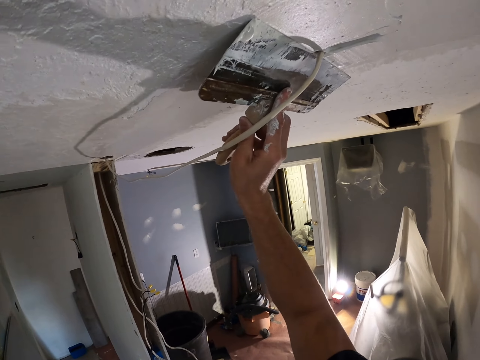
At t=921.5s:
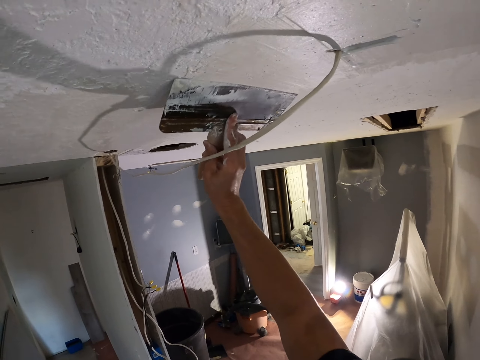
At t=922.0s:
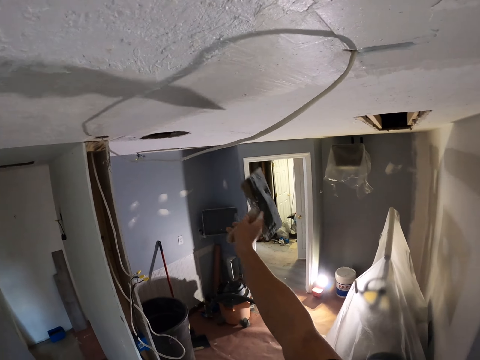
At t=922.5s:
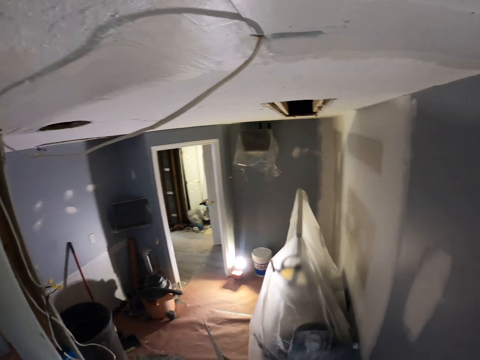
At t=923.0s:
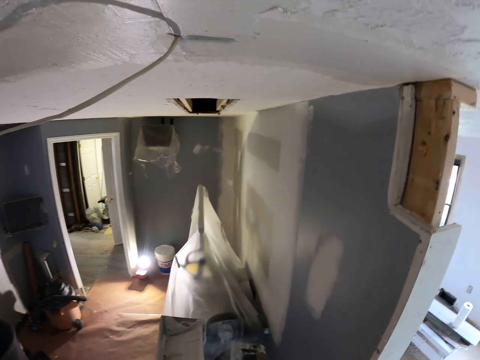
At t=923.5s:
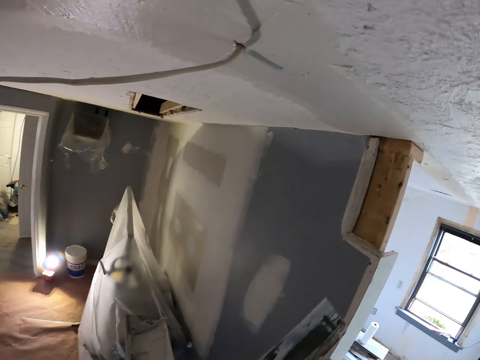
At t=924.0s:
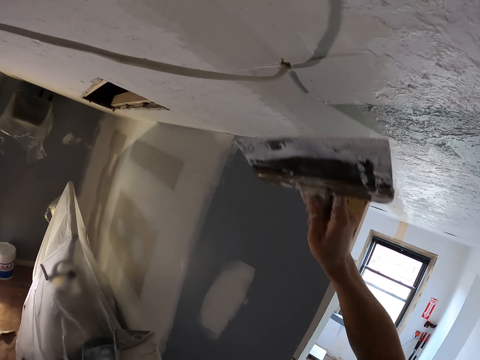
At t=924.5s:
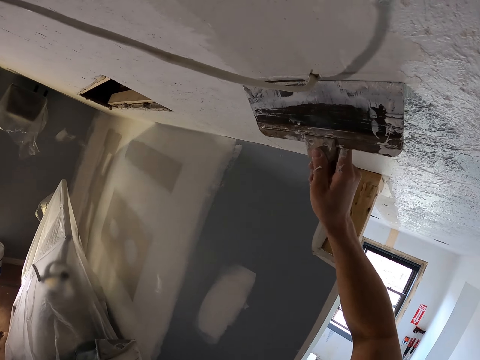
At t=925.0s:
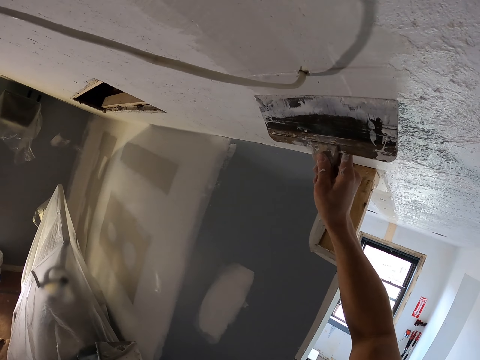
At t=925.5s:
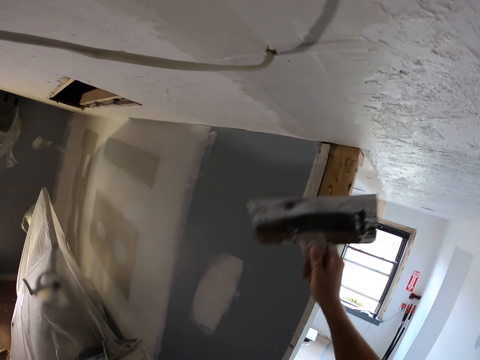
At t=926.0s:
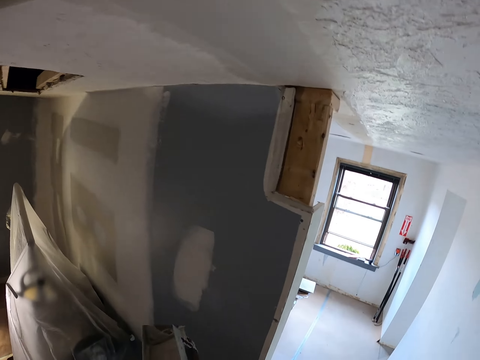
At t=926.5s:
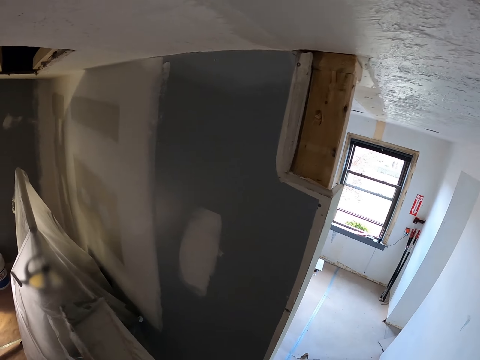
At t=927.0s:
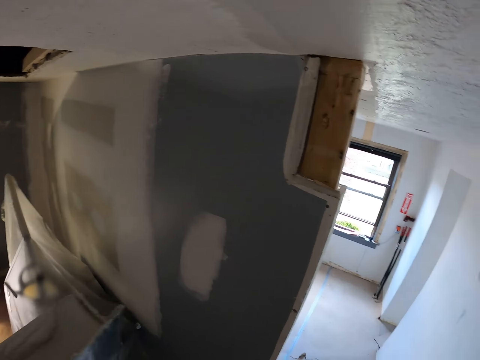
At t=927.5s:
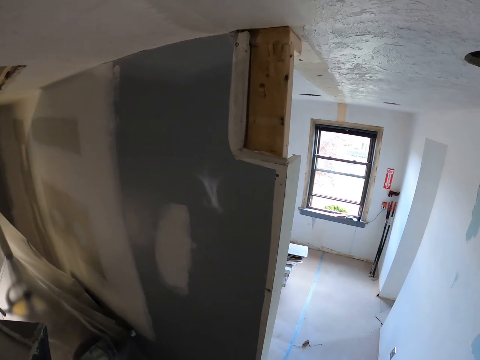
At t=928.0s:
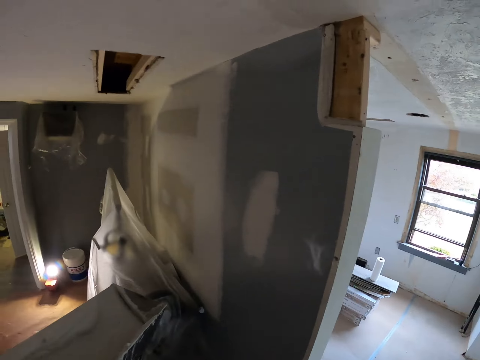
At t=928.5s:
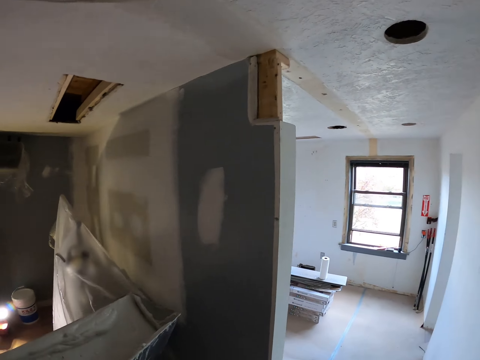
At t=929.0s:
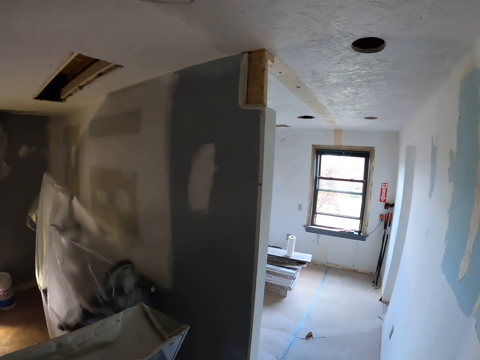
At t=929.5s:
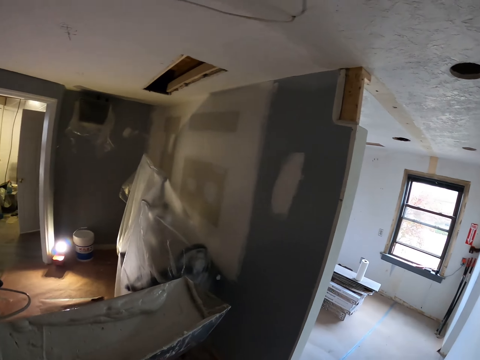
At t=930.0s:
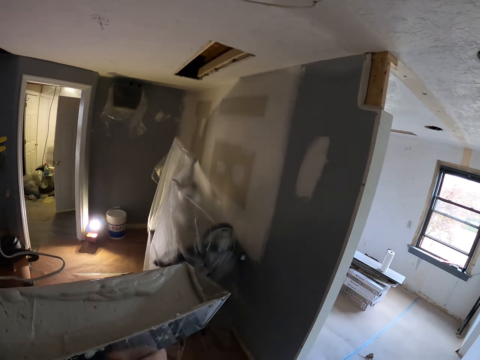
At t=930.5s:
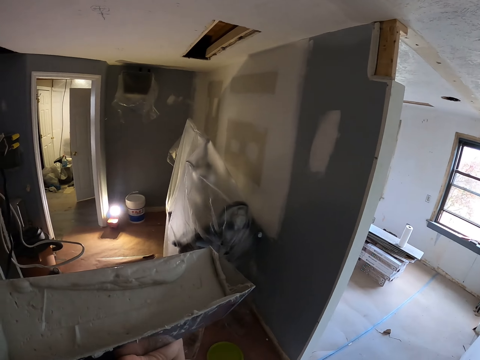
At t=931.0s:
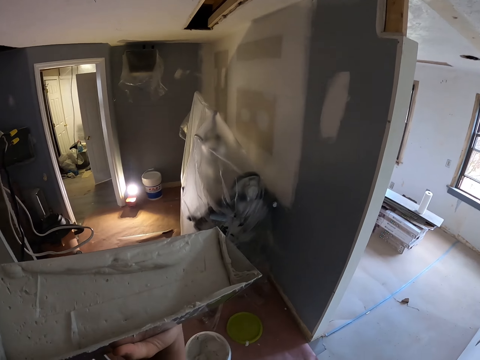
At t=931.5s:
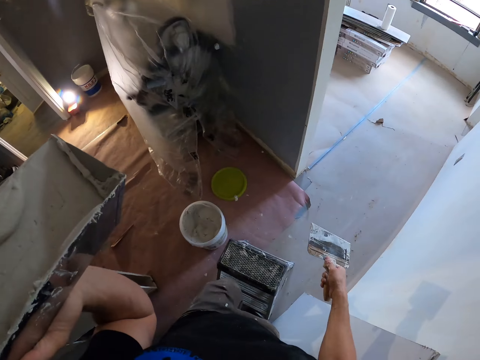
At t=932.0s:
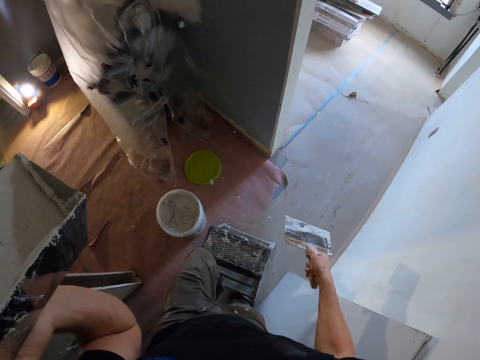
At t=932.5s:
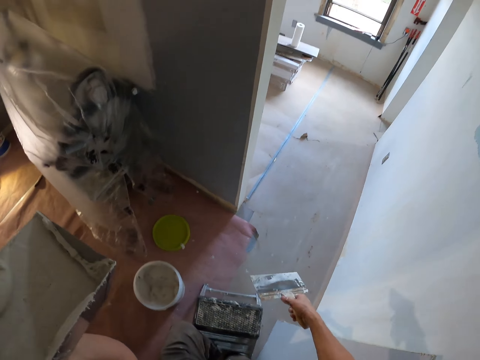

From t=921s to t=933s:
The camera wearer looks around. They smoothen paint on the wall with a taping knife.

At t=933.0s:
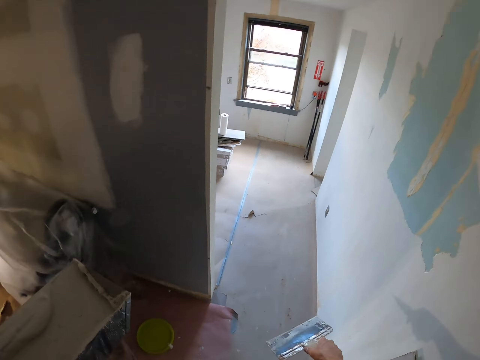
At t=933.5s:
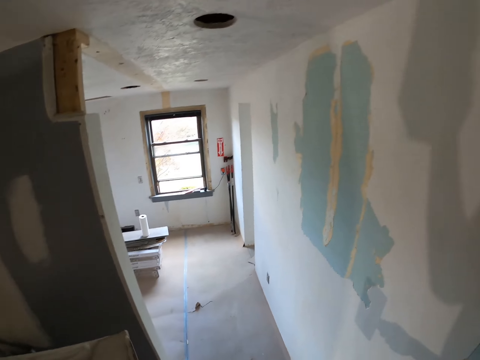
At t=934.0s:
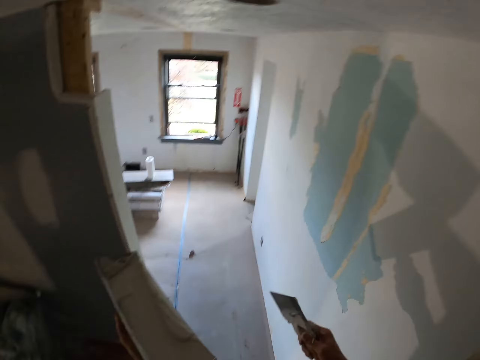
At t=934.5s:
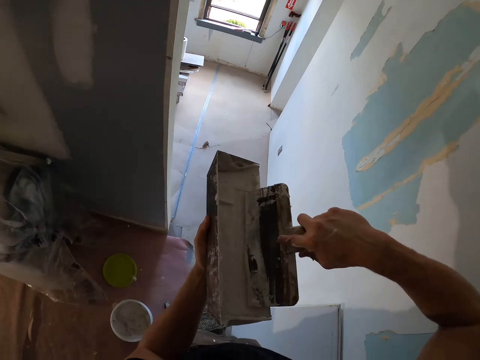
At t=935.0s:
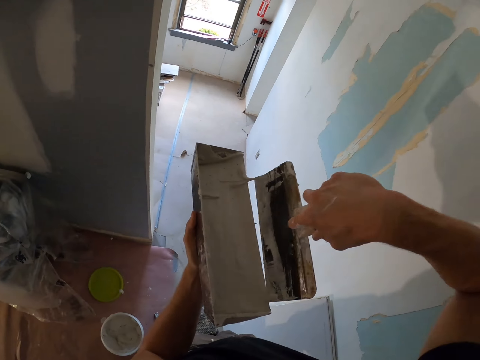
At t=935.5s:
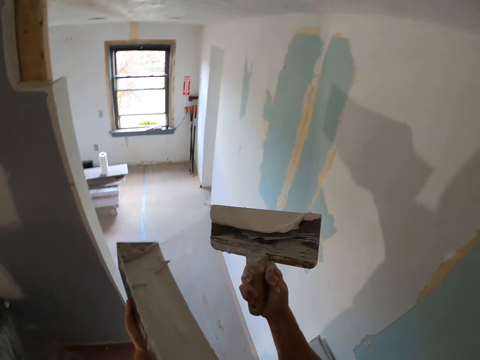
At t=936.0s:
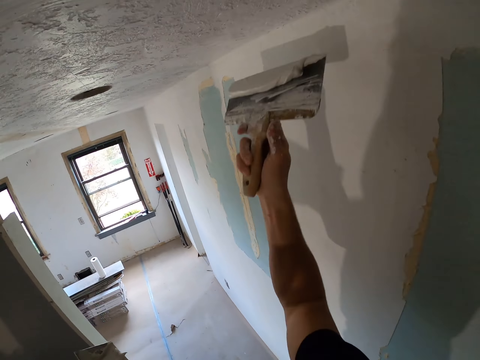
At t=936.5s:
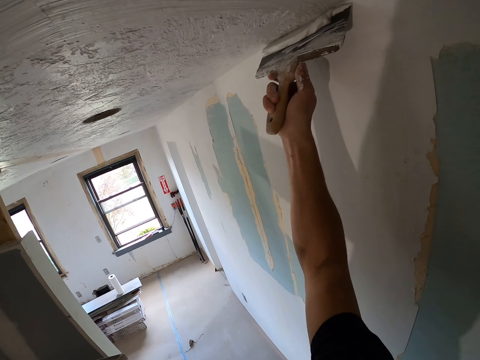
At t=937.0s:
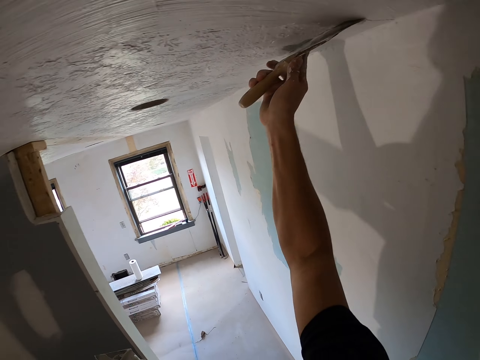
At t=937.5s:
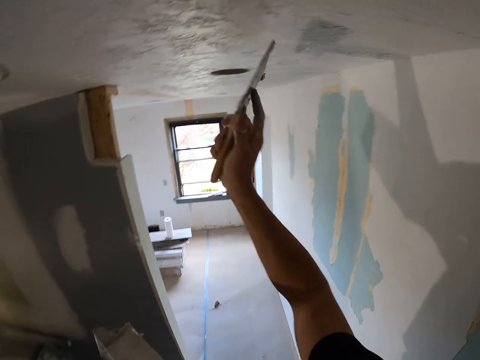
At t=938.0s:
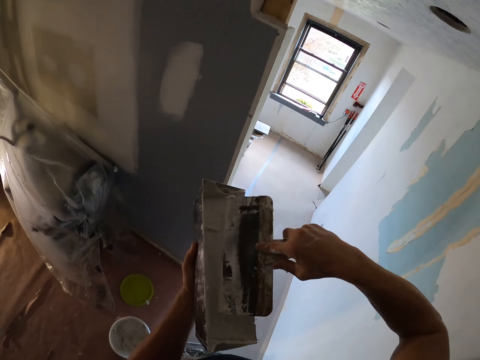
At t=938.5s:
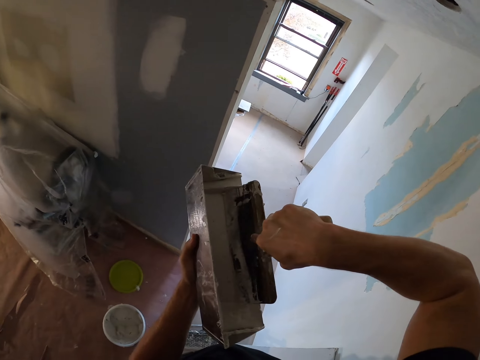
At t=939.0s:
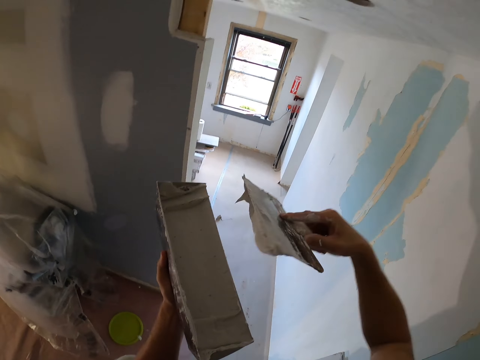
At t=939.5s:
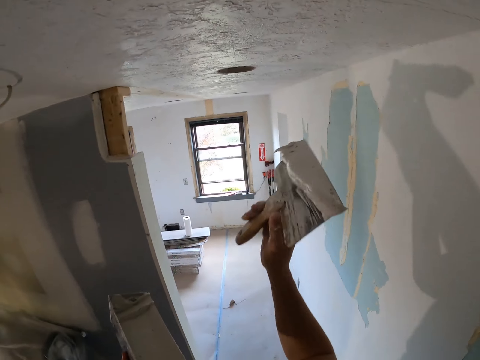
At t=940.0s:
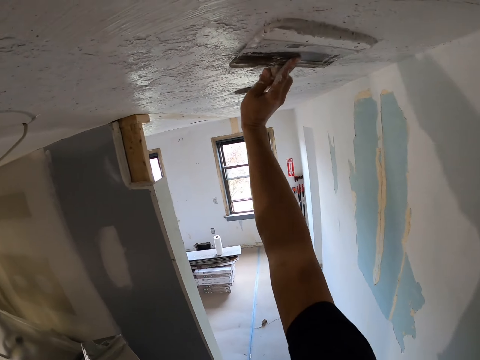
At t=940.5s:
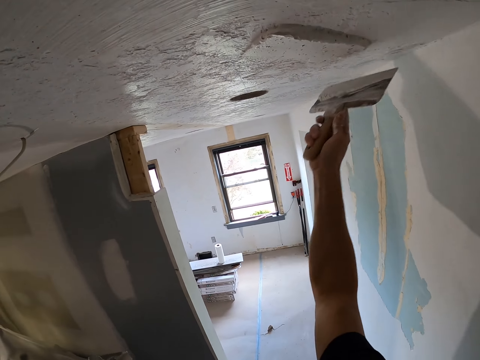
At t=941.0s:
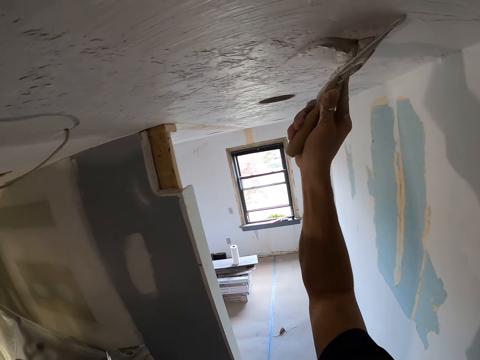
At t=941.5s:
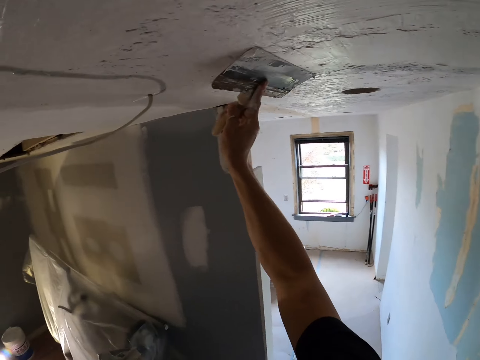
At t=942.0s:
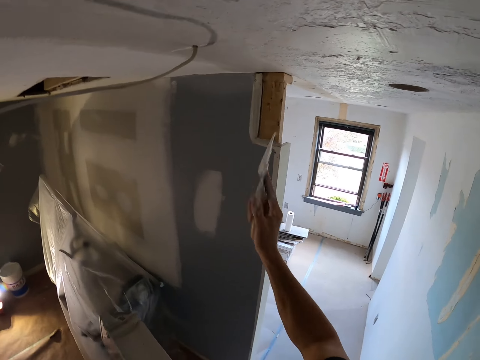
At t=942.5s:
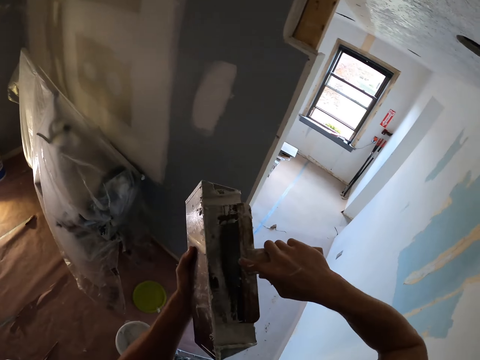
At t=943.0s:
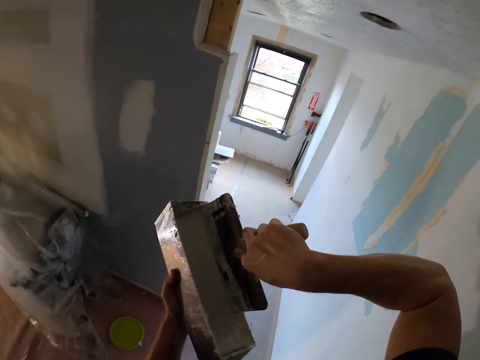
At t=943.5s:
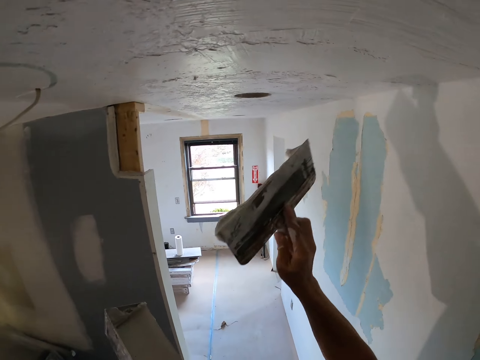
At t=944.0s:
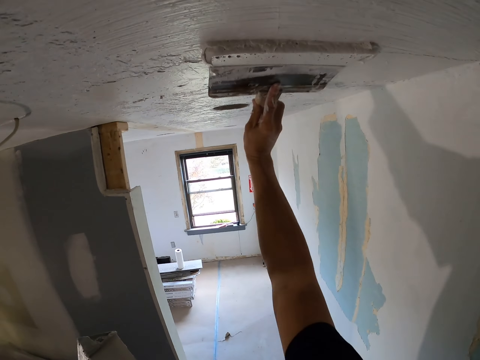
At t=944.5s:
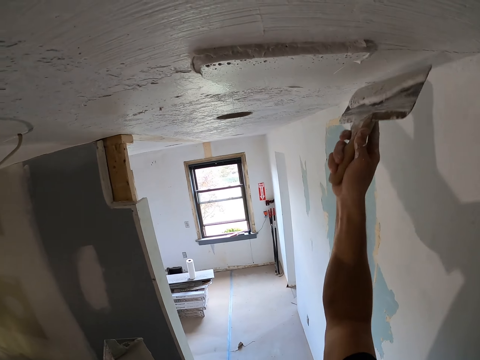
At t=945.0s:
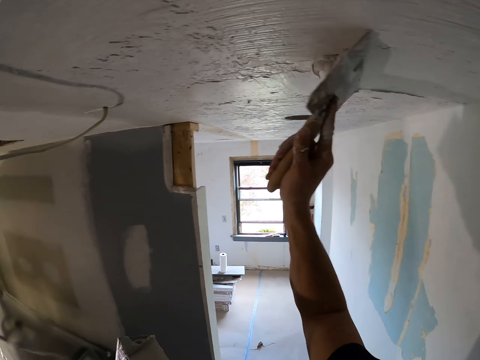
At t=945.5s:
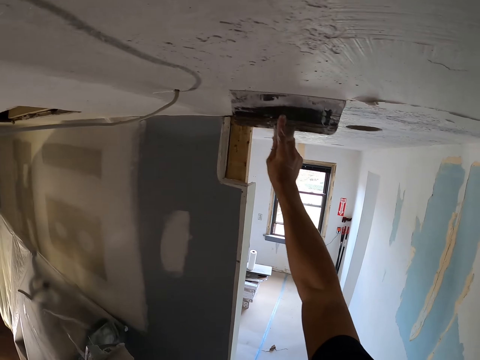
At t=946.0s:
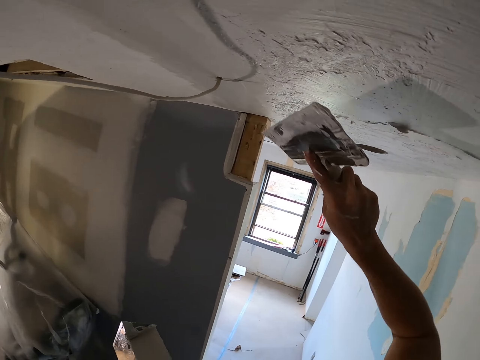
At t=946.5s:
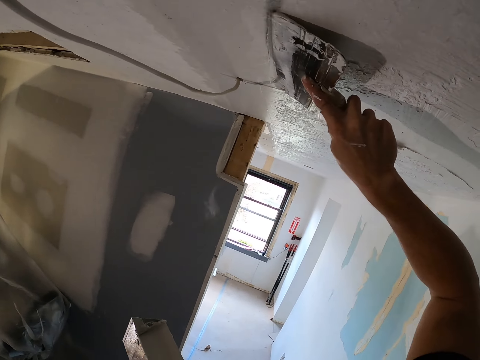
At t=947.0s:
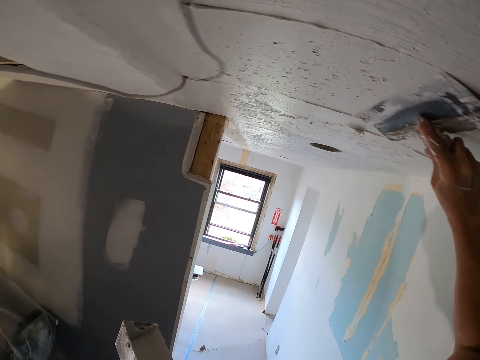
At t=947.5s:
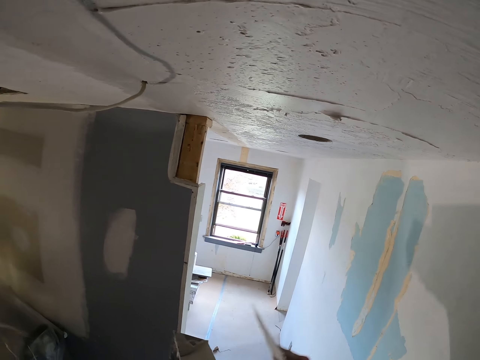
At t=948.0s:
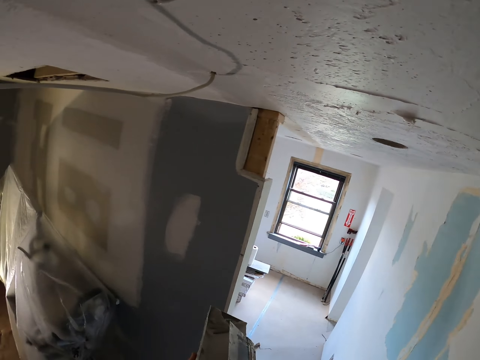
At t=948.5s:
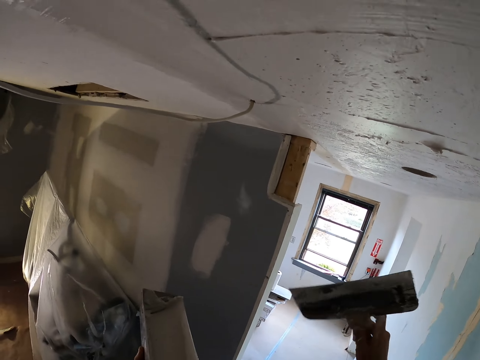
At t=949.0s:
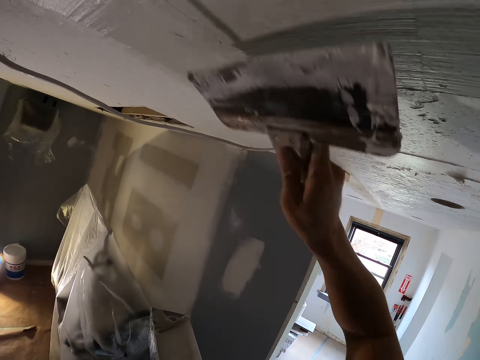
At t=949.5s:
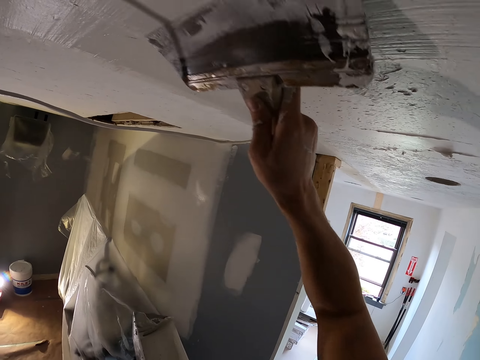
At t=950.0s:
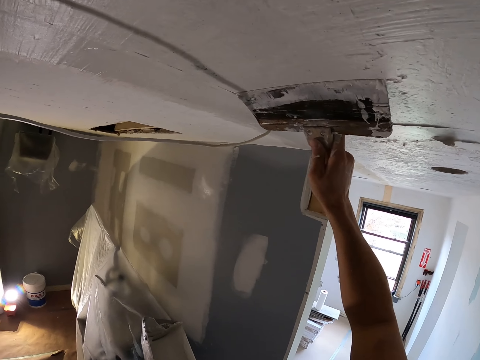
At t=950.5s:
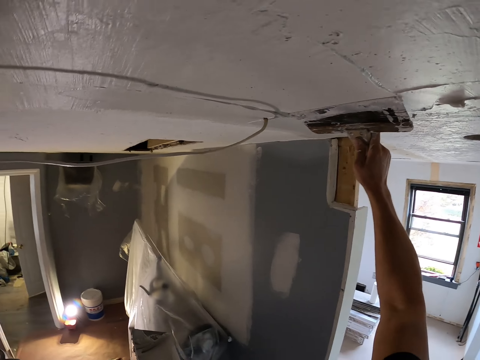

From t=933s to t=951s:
The camera wearer looks around. They scoop paint in the container with a taping knife or squeegee trowel in the right hand. They spread paint on the wall with the taping knife in the right hand. They scoop paint in the container with the taping knife in the right hand. They spread paint on the wall with the taping knife in the right hand. They smoothen the ceiling by skim coating with the squeegee trowel. They scoop paint in the container with the taping knife in the right hand. They spread paint on the wall with the taping knife in the right hand. They smoothen the ceiling by skim coating with the squeegee trowel. They rub the taping knife in the right hand on the container with paint. They smoothen paint on the wall with the taping knife.
